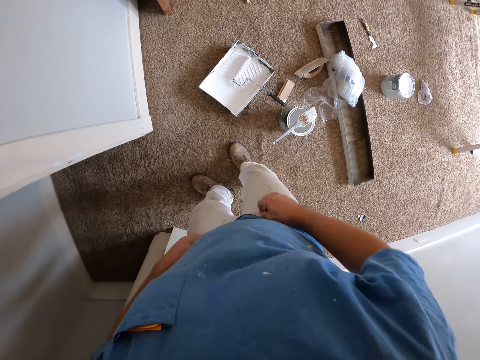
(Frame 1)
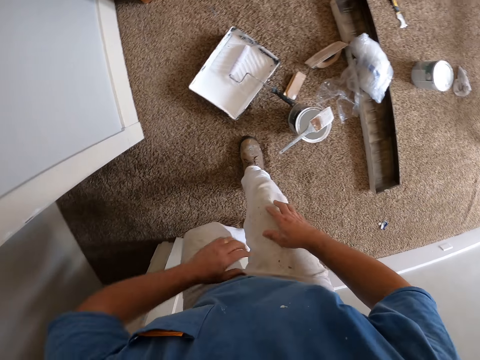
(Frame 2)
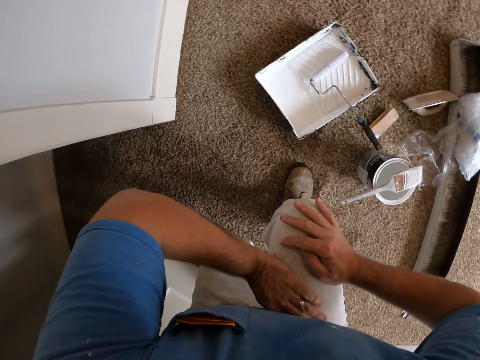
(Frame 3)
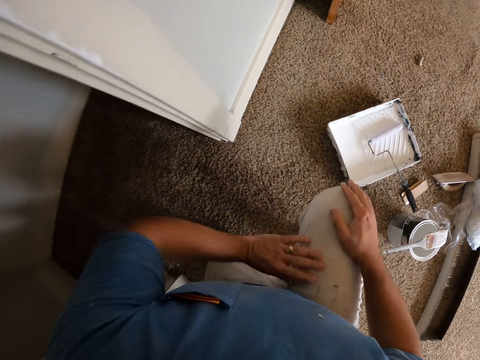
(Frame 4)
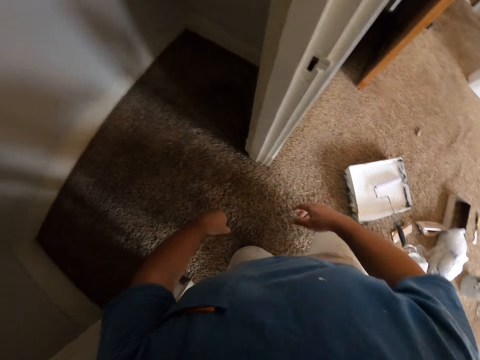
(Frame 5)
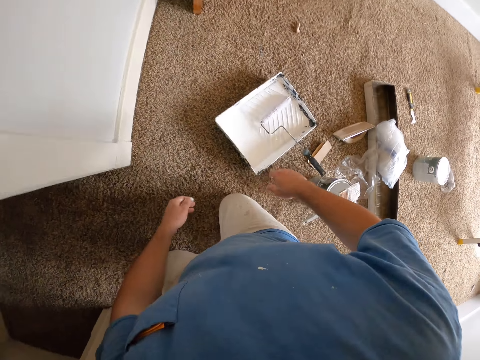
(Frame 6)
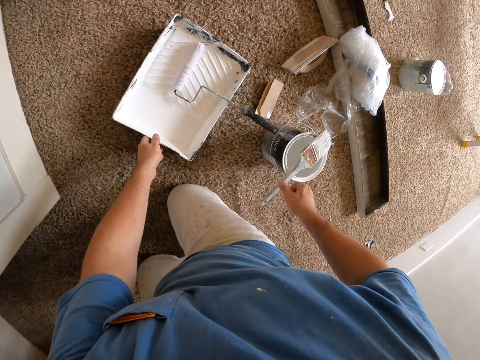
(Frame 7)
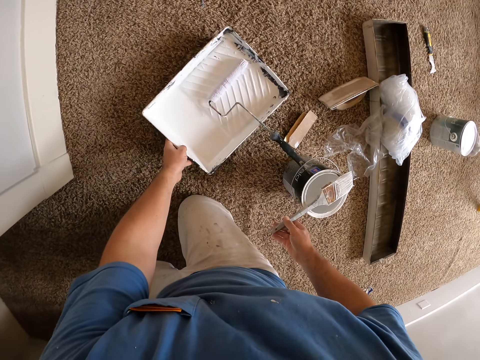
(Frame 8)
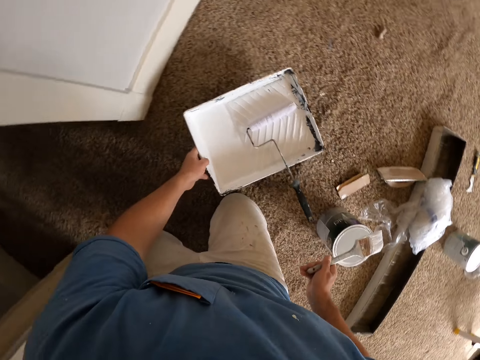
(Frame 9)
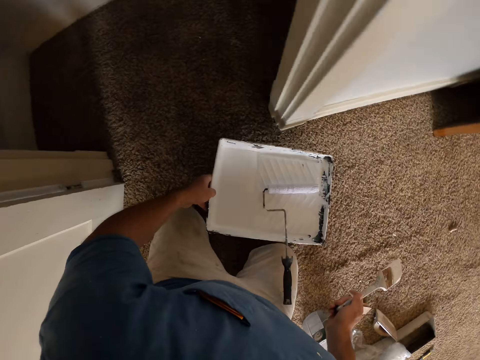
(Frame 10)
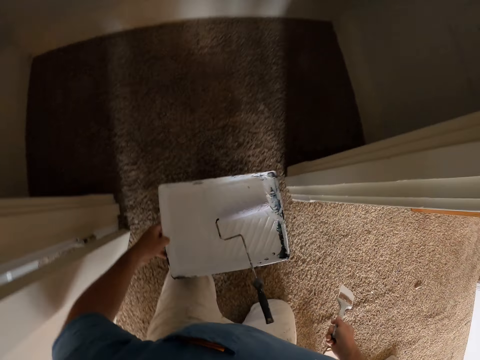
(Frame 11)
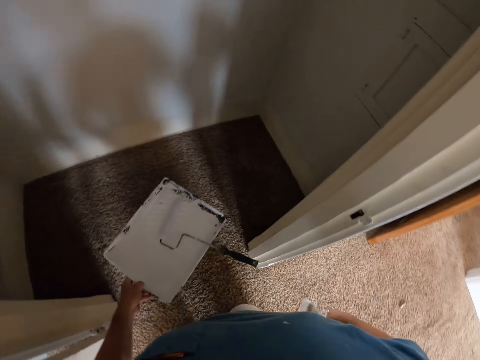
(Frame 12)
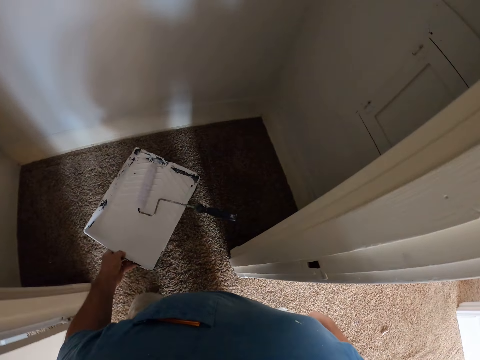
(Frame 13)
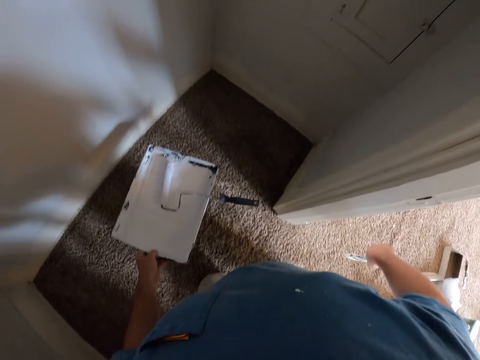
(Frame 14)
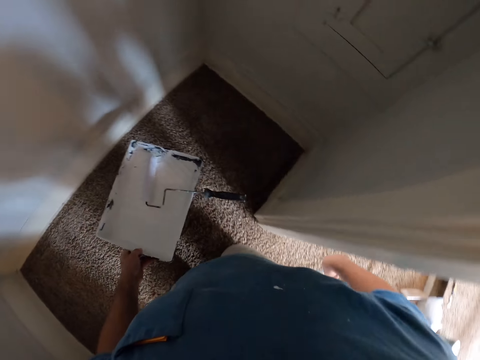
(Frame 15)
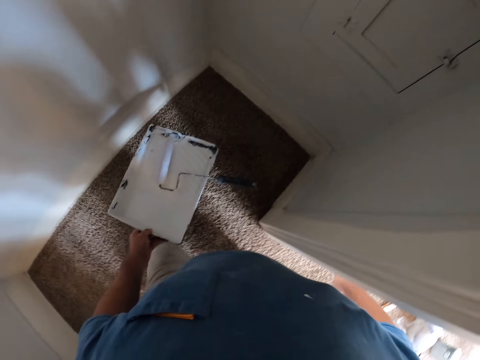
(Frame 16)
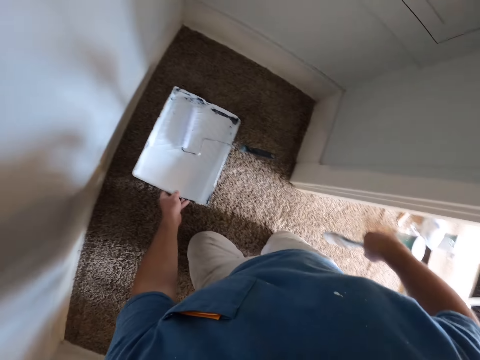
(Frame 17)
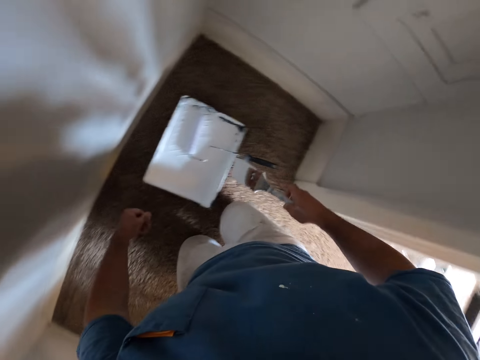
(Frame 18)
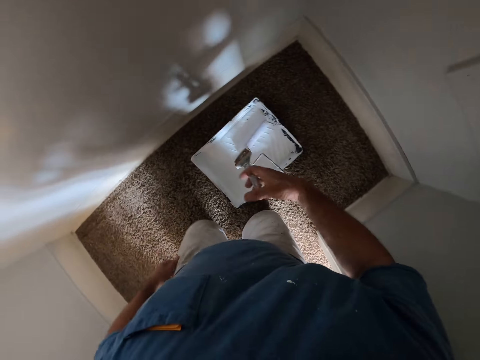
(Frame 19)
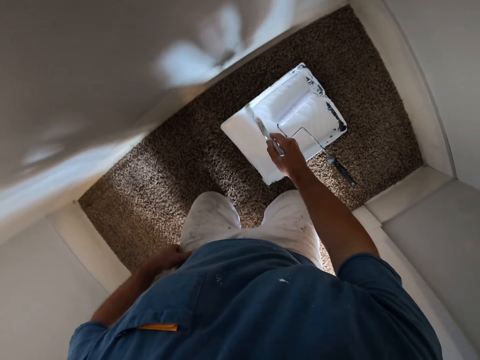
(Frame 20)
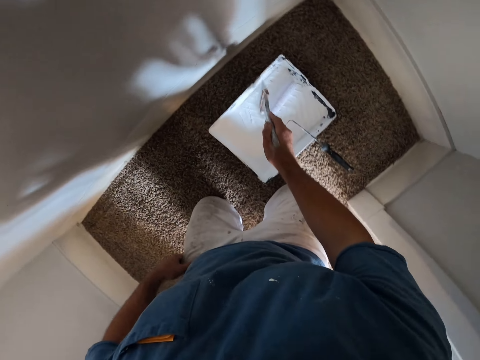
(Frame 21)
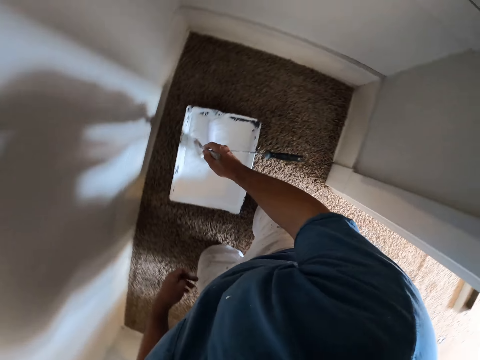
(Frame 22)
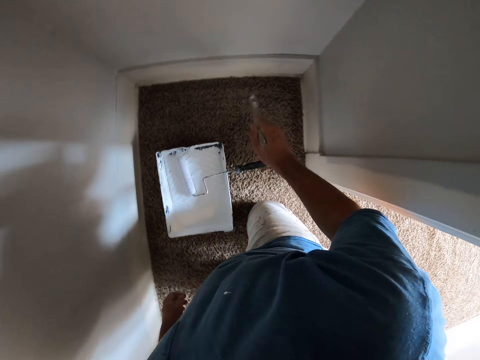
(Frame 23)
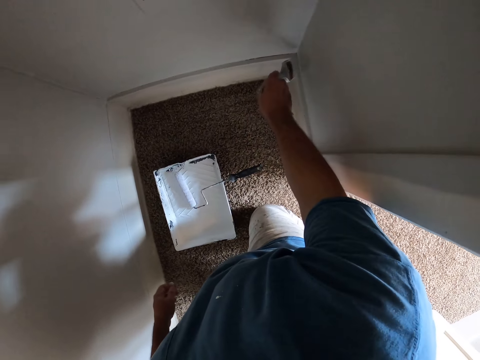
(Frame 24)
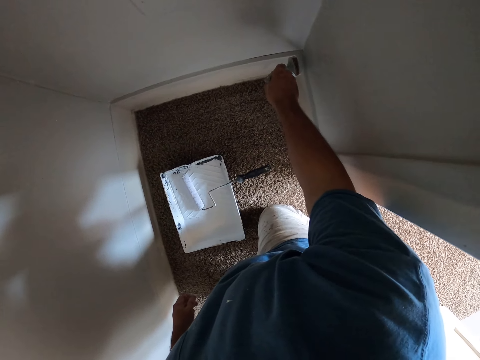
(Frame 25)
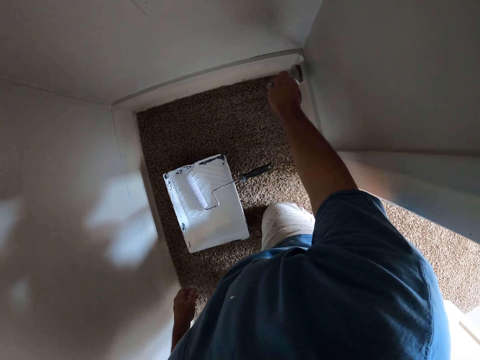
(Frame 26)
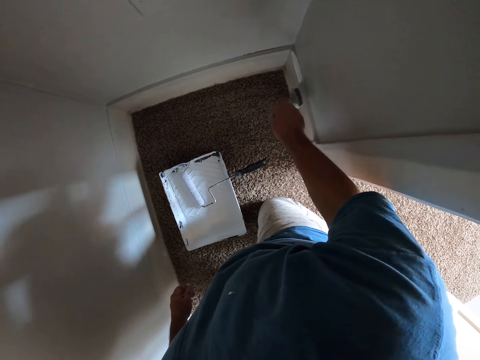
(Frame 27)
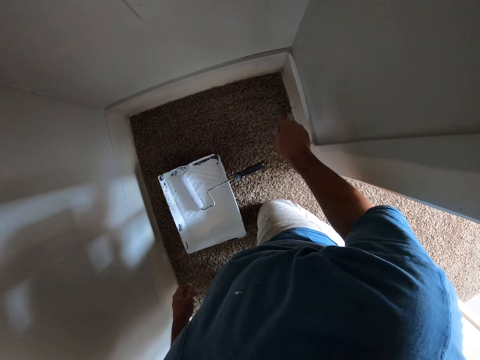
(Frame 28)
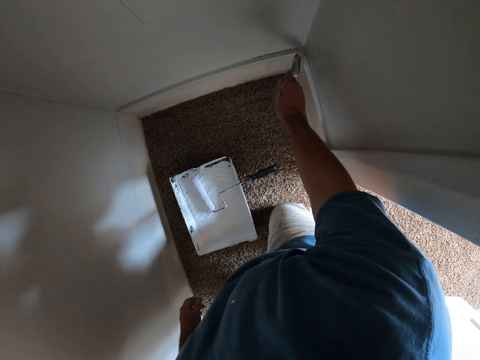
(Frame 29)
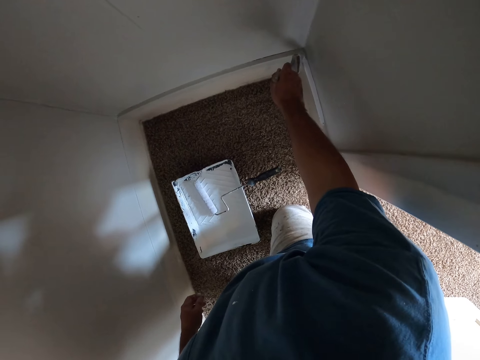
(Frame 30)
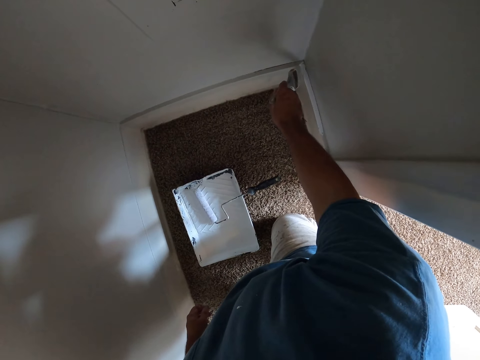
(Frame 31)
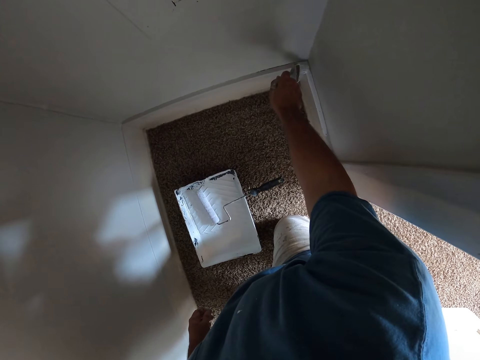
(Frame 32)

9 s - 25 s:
The camera wearer kneels down. They pick a tray or paint container from the floor. They pick a paint brush from the top of a paint can. They move the knees. They drop the tray on the floor. They dip the paint brush in the paint container. They paint a part of a wall with the paint brush.

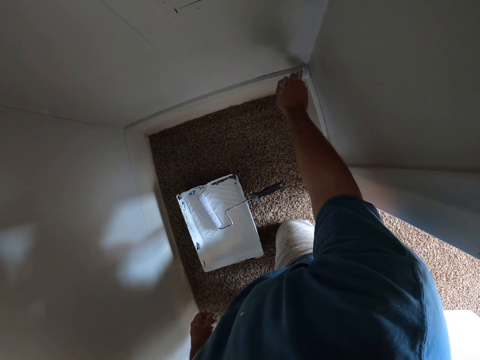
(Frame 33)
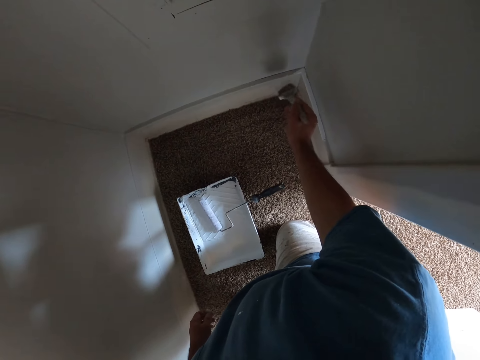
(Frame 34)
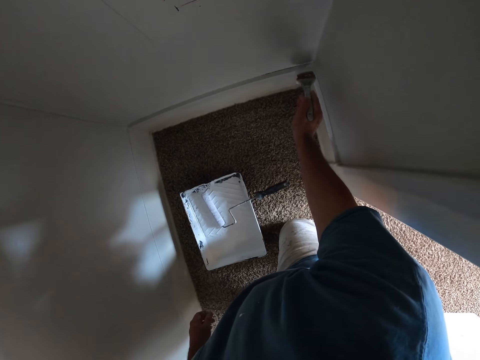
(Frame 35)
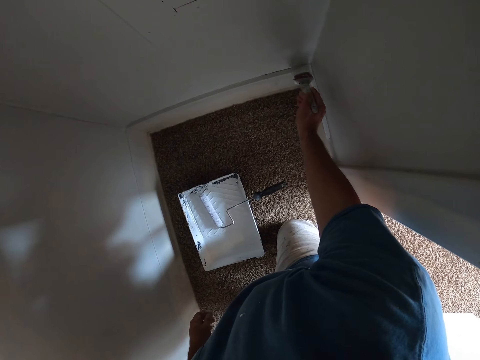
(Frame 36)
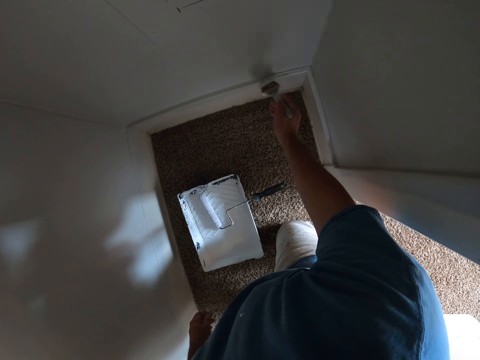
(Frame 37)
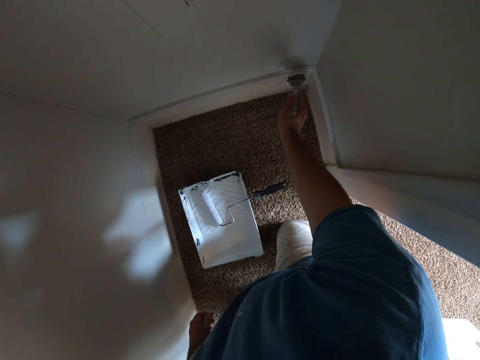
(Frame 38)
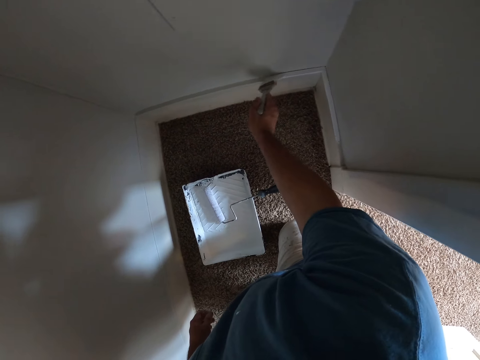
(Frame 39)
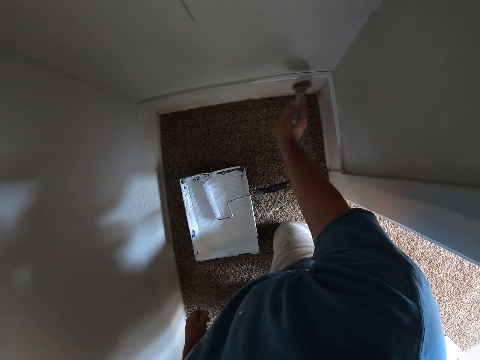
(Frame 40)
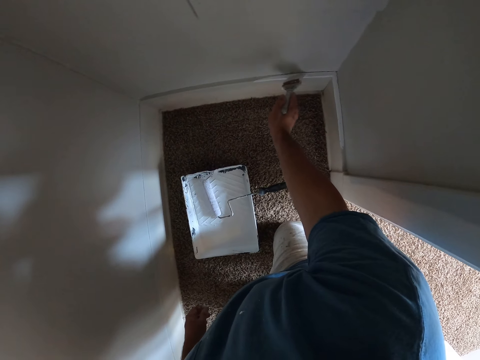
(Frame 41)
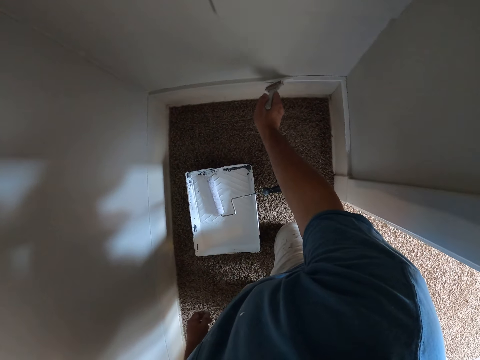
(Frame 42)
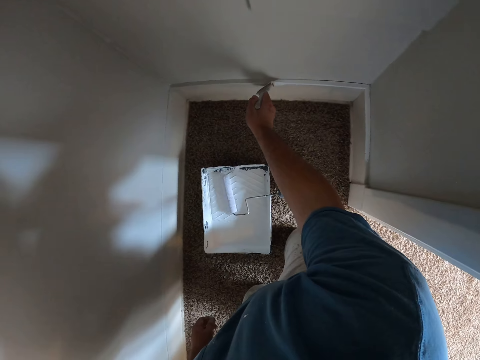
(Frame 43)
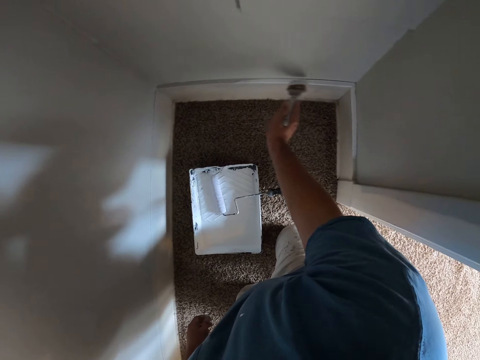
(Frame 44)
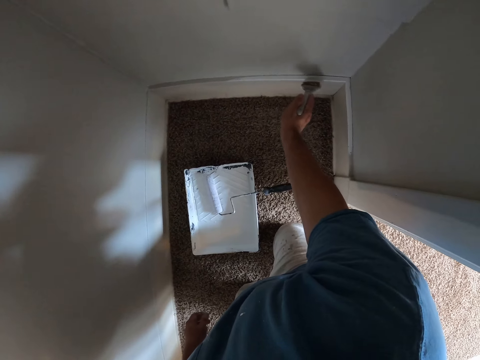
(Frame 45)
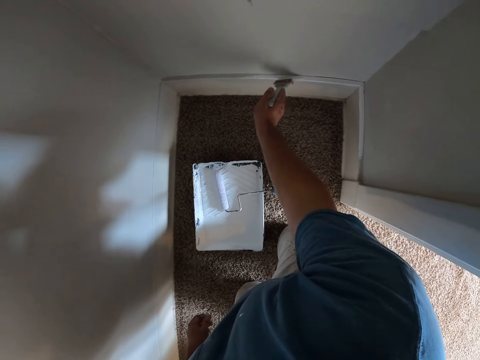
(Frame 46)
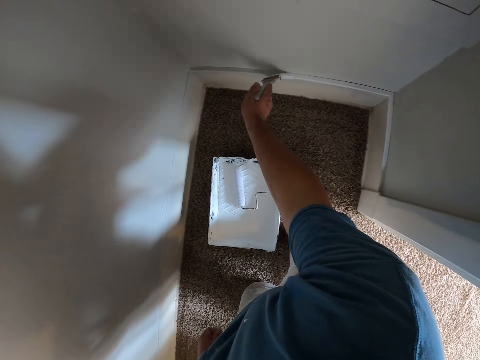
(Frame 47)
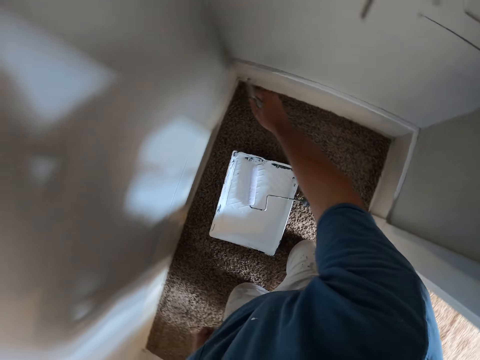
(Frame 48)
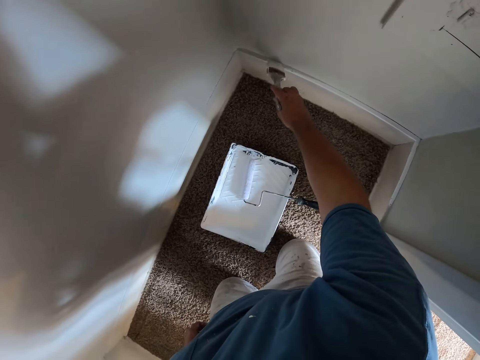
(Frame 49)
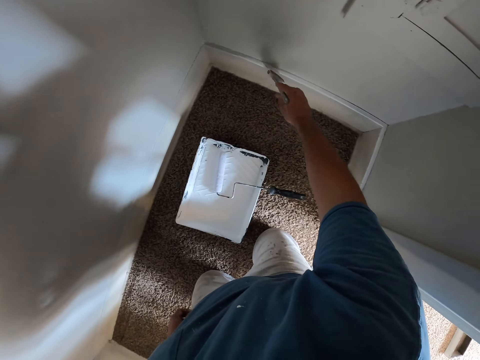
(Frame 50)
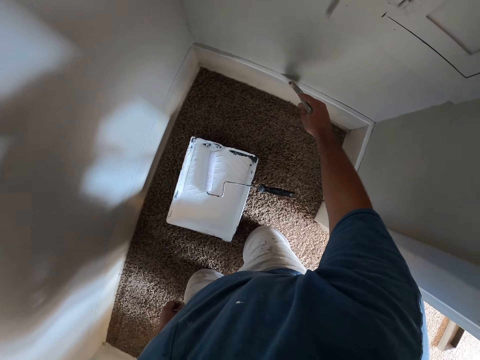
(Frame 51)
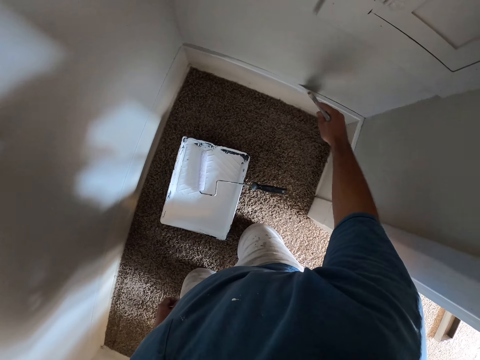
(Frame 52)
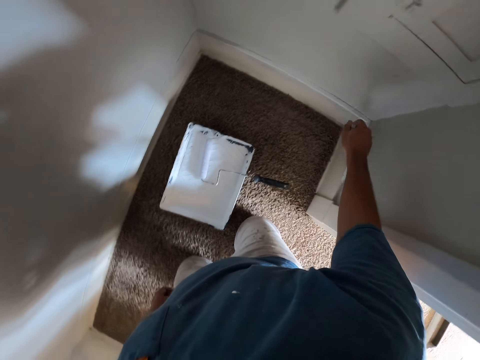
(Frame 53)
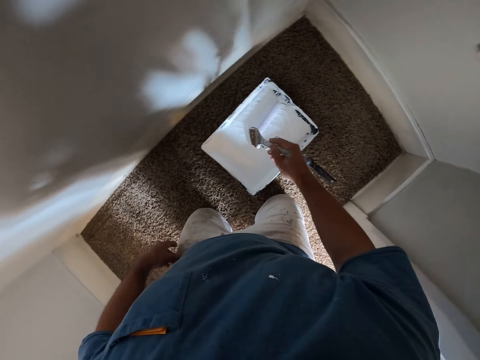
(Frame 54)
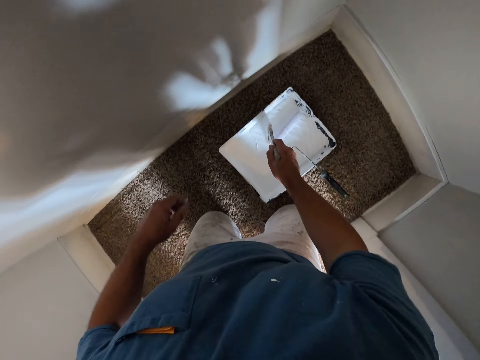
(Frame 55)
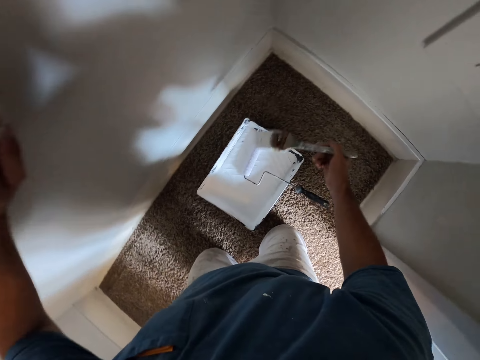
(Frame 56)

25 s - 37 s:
The camera wearer dips the paint brush in the paint container. They touch the wall.
